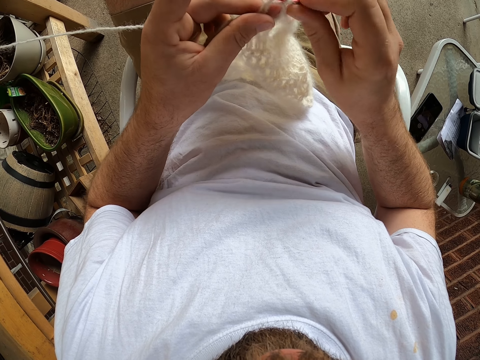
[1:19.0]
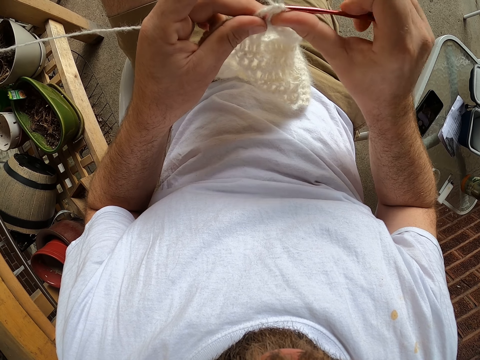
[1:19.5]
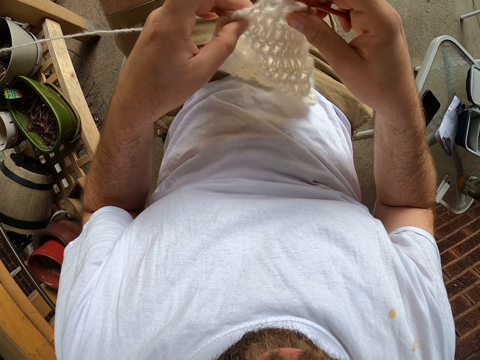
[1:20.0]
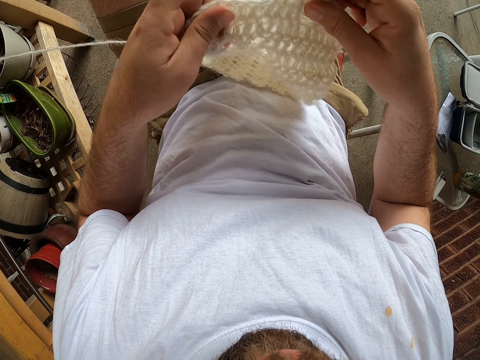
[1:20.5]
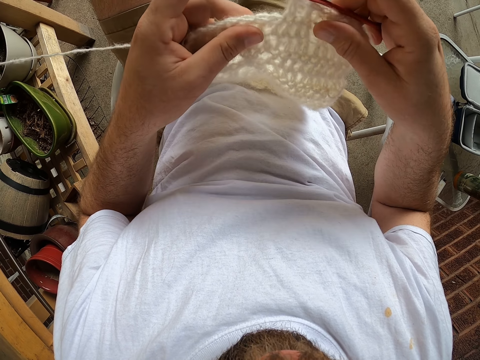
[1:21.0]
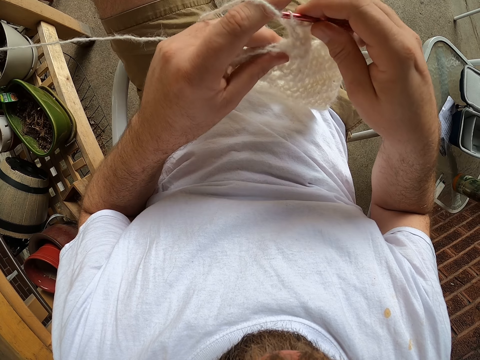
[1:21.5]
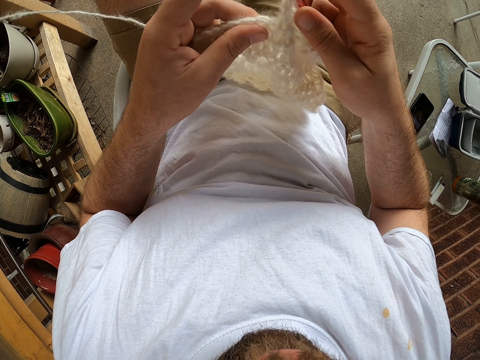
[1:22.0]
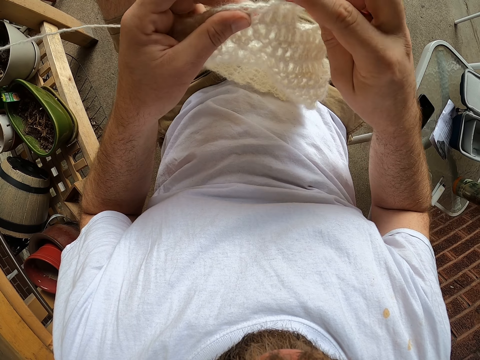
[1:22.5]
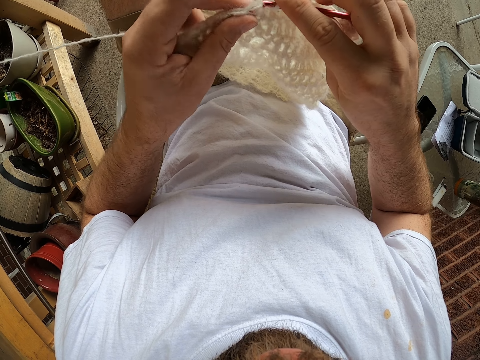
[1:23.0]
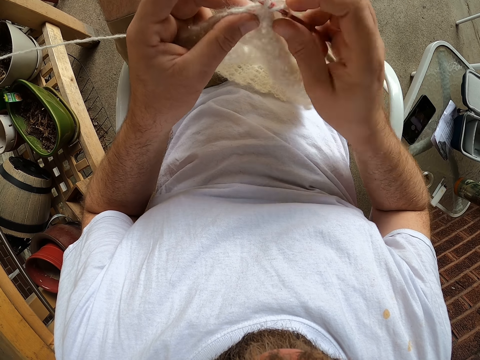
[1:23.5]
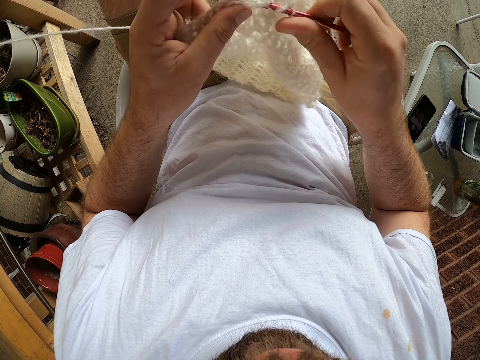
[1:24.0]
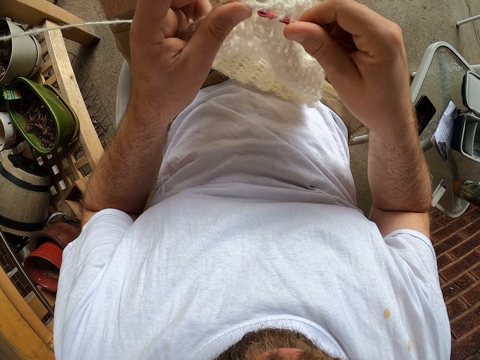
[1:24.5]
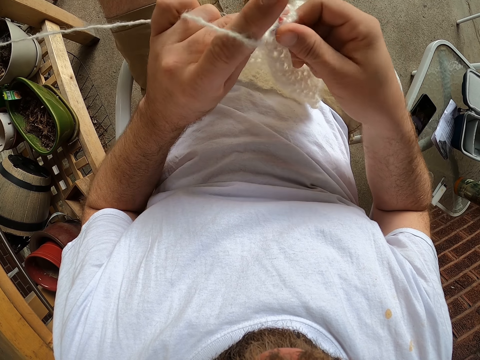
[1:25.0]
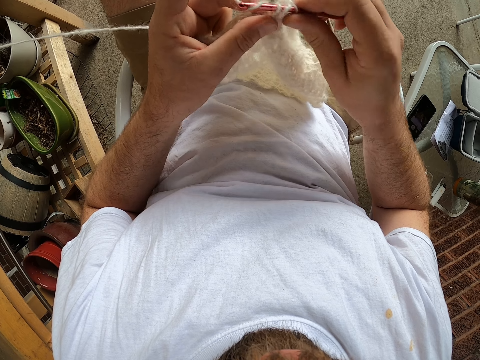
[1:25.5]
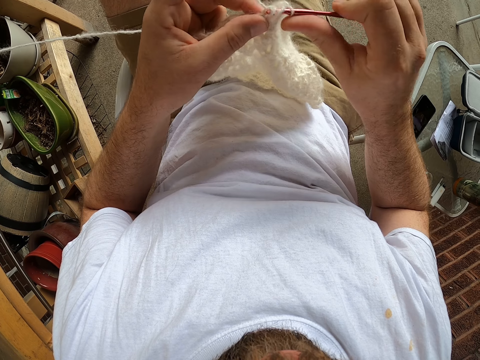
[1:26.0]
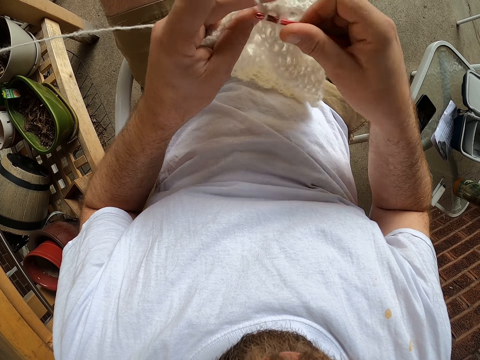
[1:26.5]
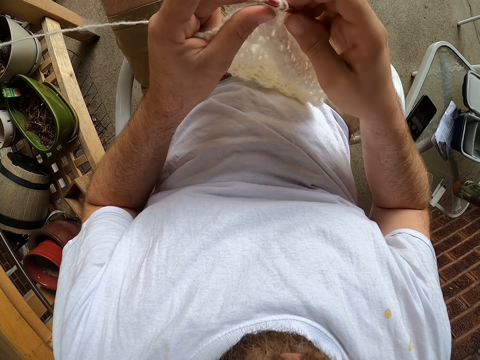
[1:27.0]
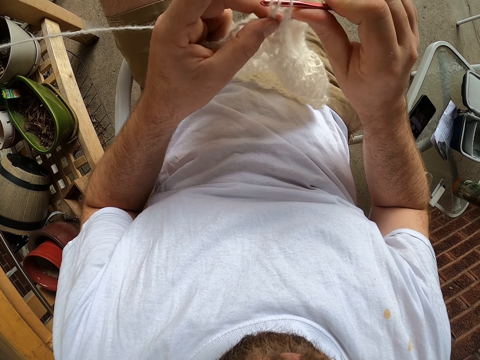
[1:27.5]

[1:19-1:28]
The camera wearer adjusts the fabric. They knit the fabric.

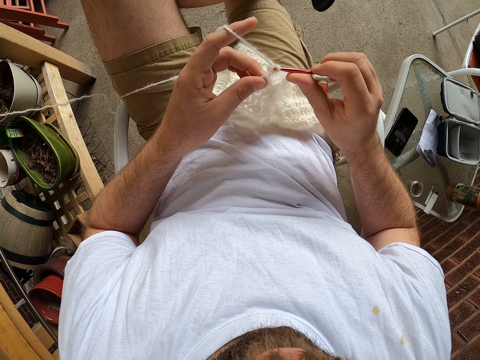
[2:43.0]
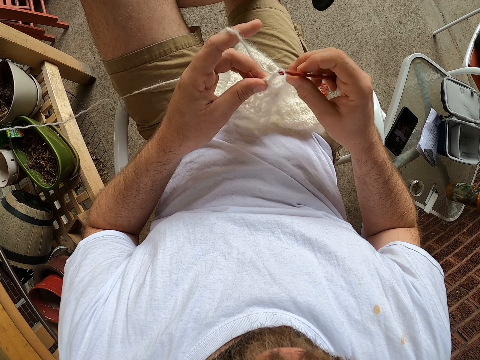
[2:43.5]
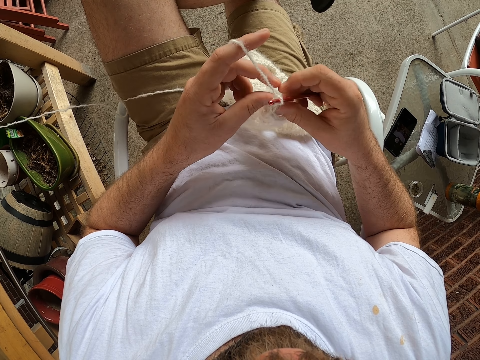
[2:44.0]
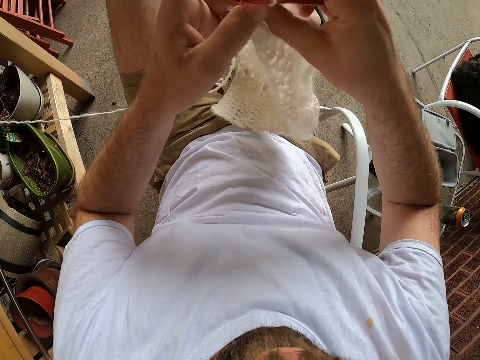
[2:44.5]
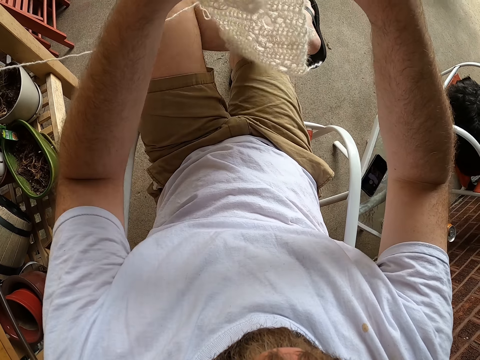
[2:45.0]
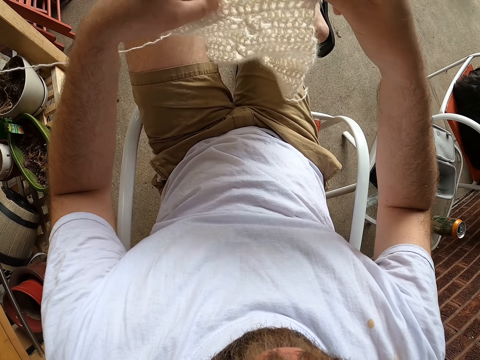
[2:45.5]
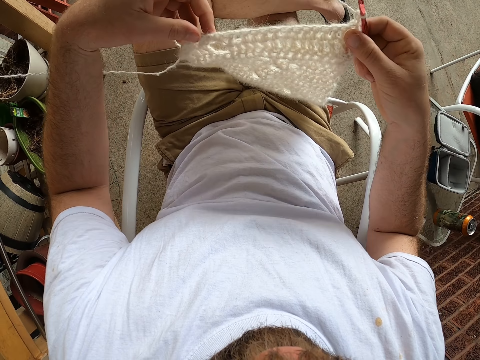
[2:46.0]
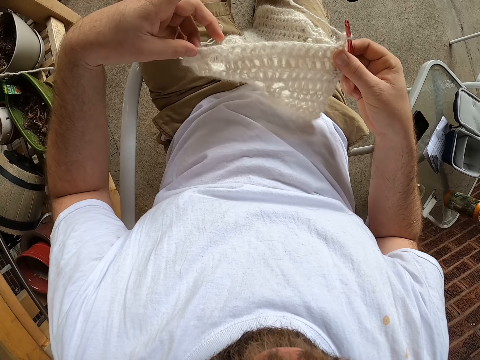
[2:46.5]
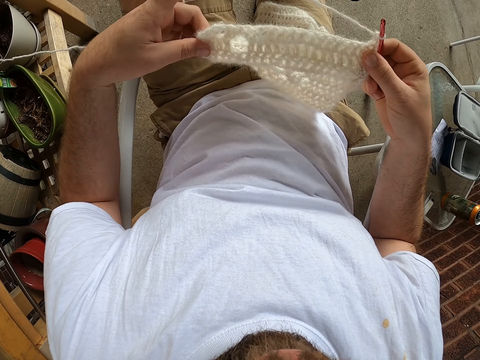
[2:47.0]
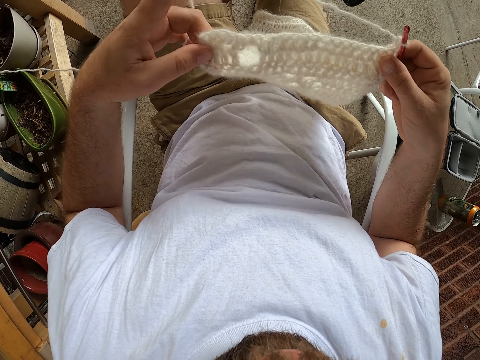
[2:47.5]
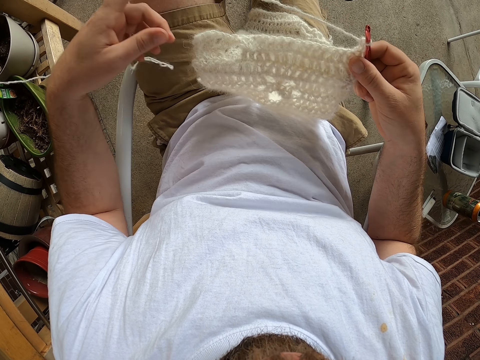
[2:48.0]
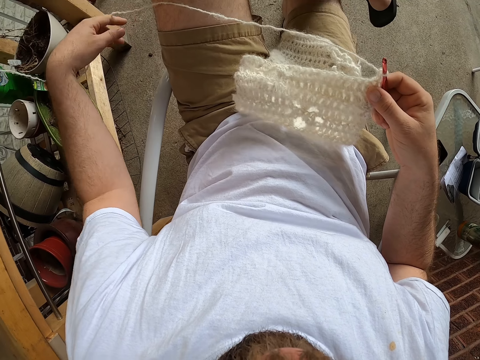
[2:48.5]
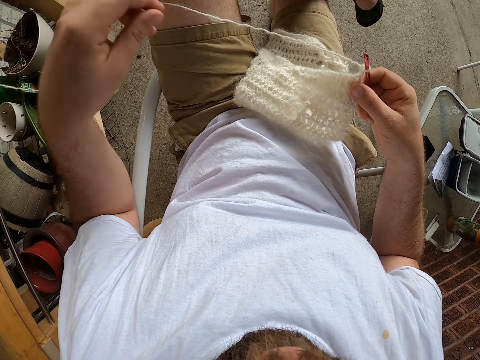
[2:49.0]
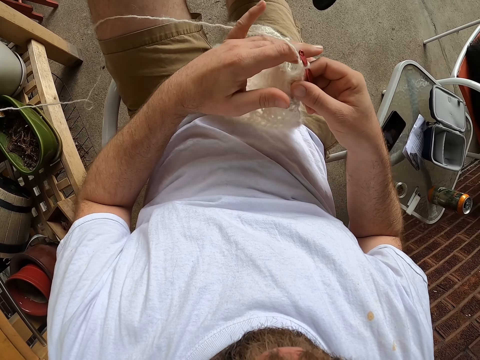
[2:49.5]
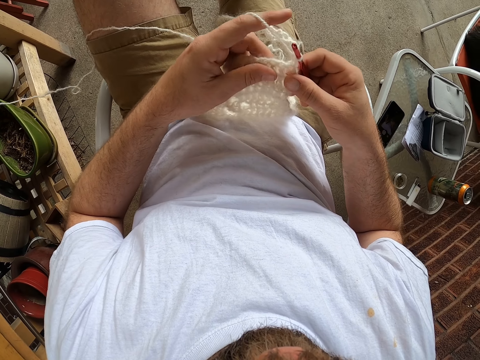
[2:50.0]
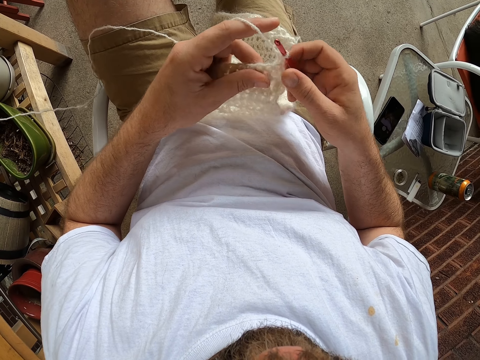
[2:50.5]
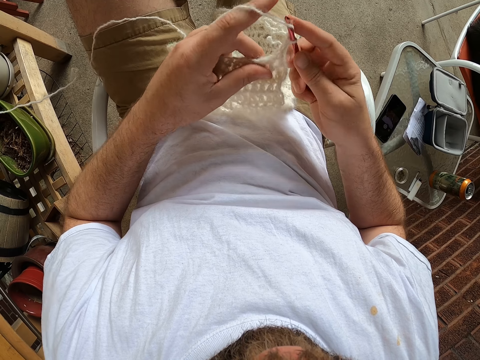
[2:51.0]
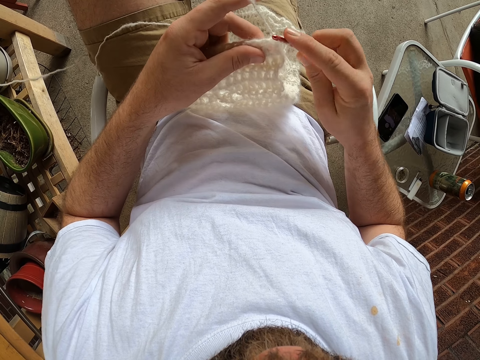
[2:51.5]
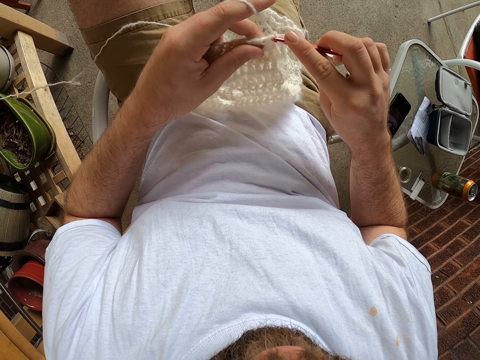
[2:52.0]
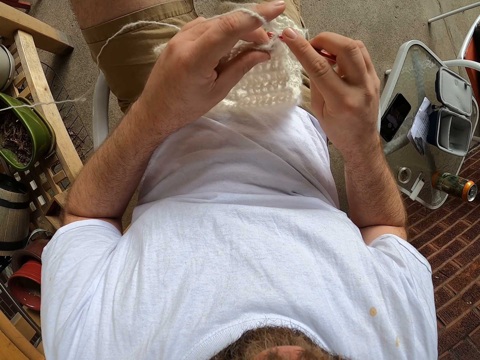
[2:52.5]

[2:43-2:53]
The camera wearer raises the fabric. They check the fabric, stretch the fabric with the left hand, and stretch a fabric yarn. They crochet with a yarn. They knit the fabric.
